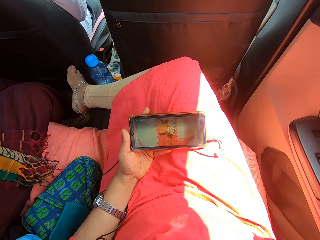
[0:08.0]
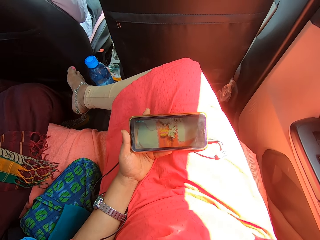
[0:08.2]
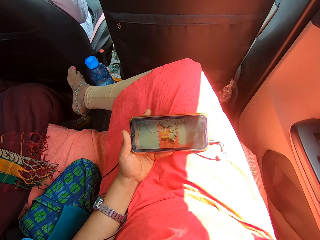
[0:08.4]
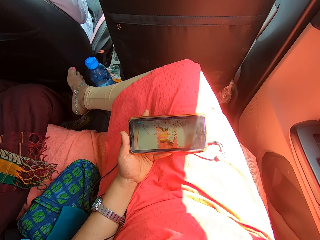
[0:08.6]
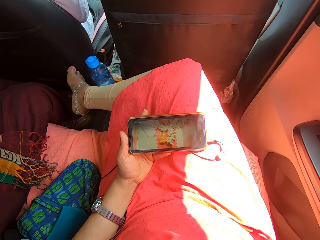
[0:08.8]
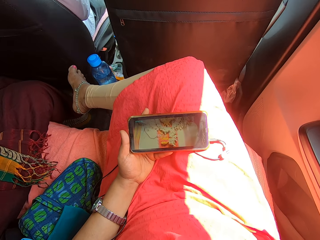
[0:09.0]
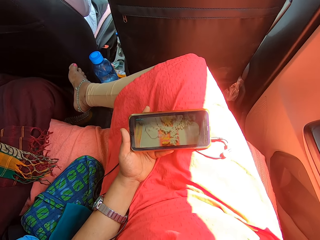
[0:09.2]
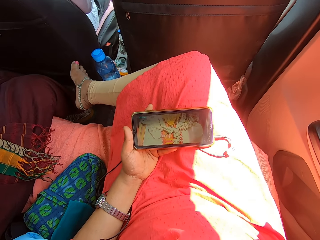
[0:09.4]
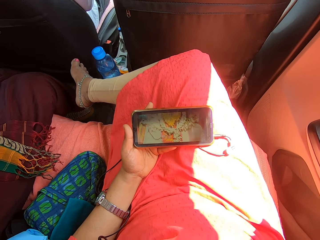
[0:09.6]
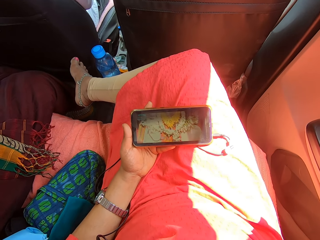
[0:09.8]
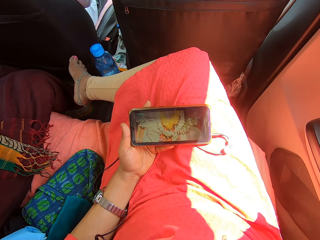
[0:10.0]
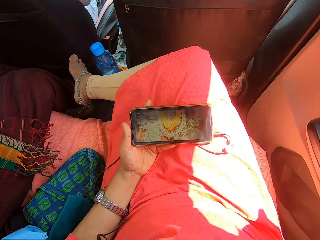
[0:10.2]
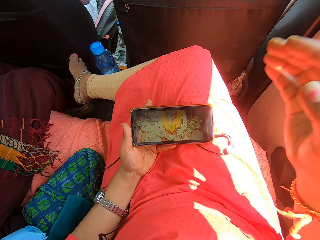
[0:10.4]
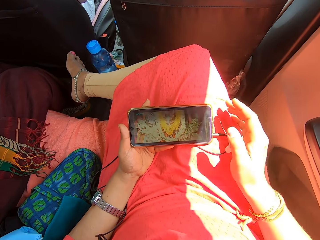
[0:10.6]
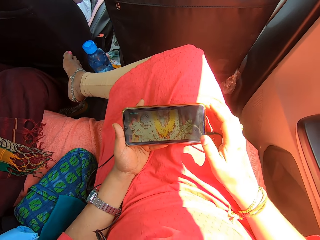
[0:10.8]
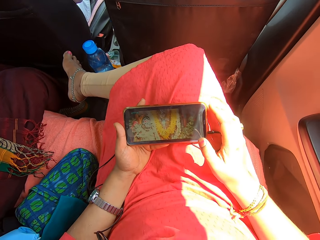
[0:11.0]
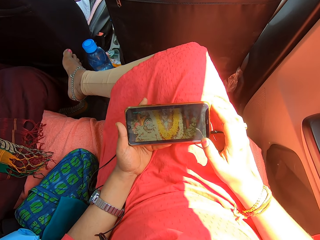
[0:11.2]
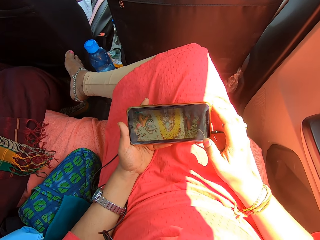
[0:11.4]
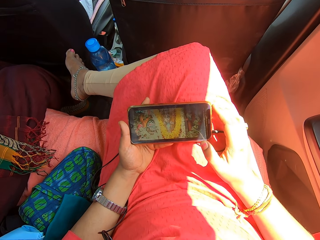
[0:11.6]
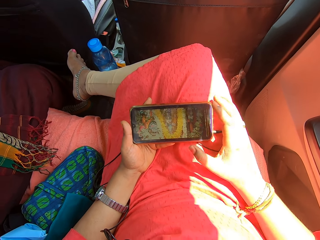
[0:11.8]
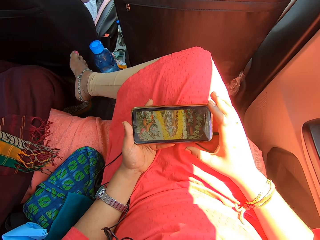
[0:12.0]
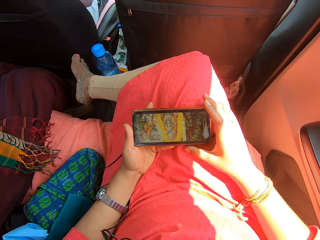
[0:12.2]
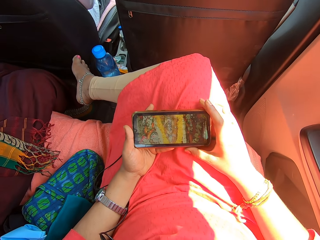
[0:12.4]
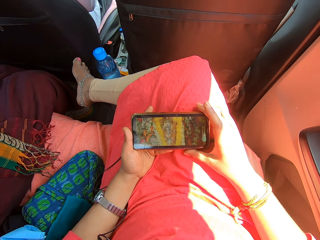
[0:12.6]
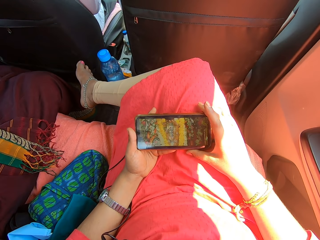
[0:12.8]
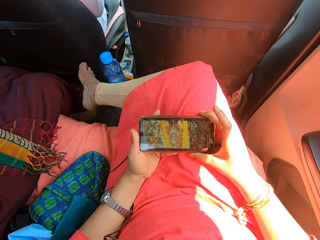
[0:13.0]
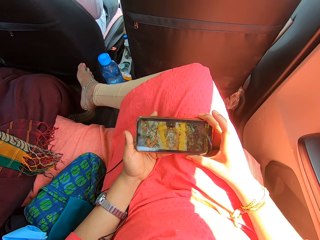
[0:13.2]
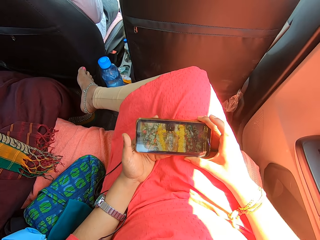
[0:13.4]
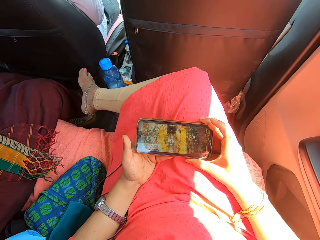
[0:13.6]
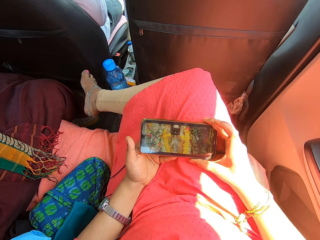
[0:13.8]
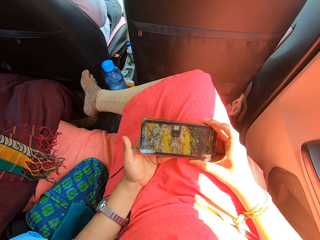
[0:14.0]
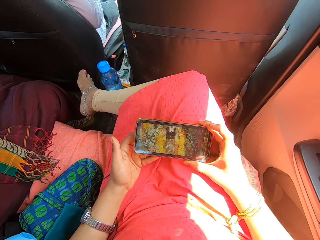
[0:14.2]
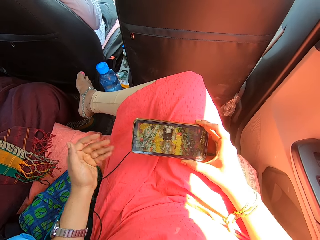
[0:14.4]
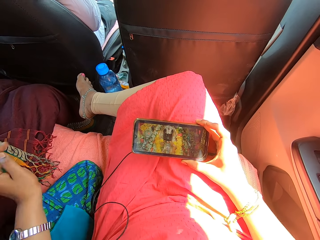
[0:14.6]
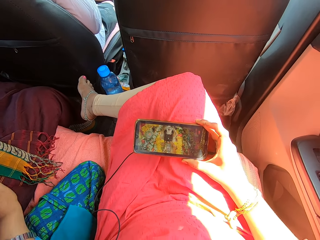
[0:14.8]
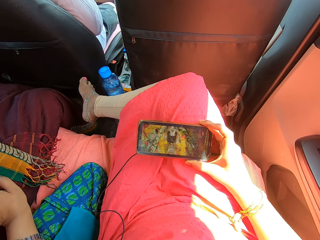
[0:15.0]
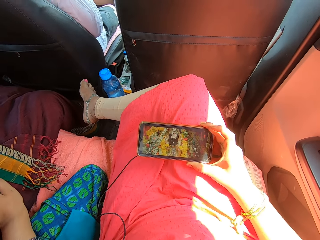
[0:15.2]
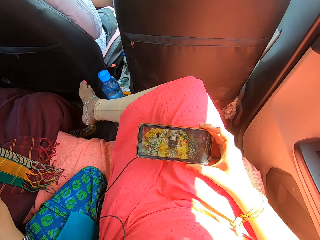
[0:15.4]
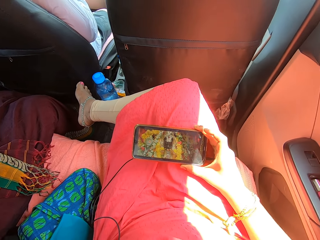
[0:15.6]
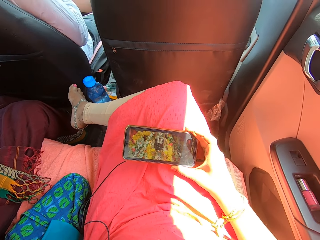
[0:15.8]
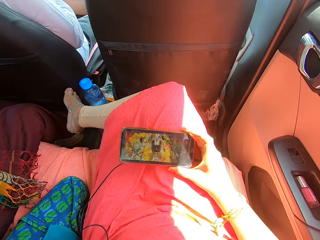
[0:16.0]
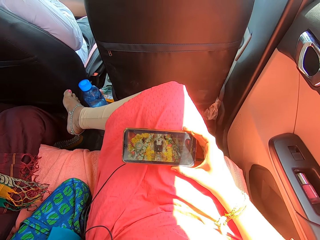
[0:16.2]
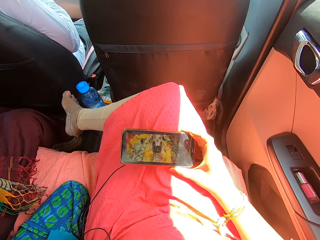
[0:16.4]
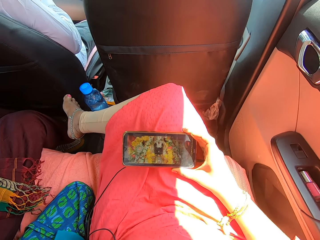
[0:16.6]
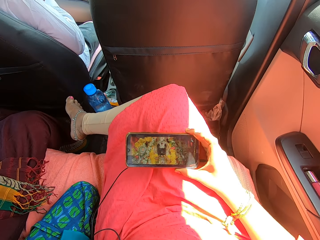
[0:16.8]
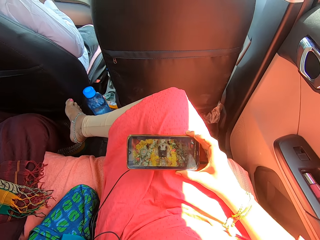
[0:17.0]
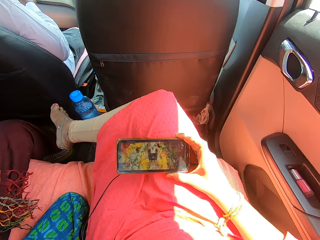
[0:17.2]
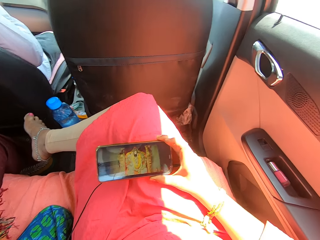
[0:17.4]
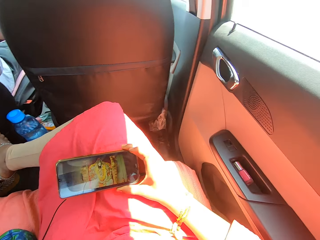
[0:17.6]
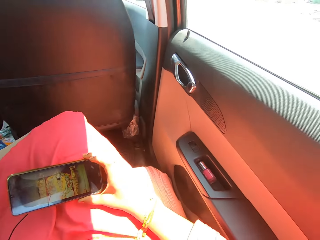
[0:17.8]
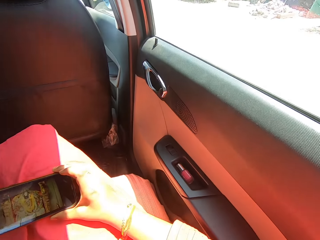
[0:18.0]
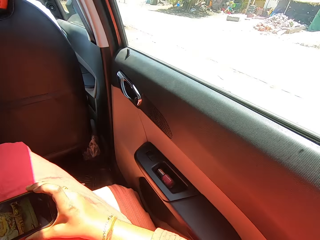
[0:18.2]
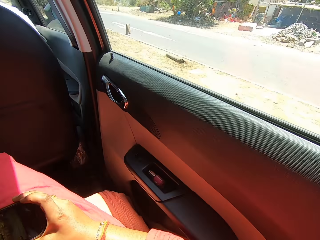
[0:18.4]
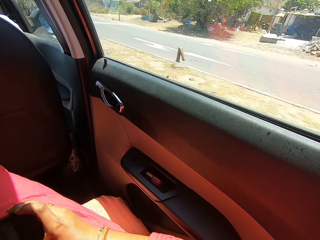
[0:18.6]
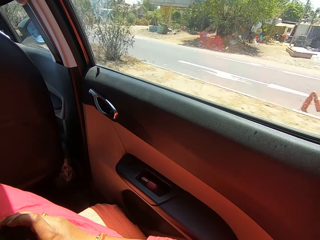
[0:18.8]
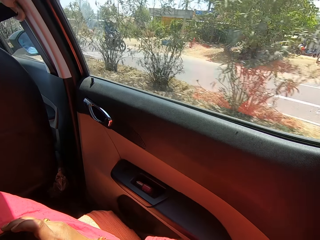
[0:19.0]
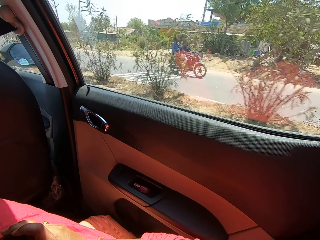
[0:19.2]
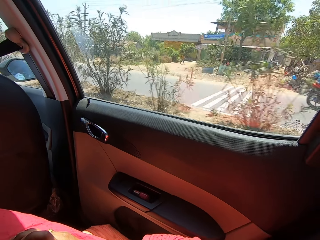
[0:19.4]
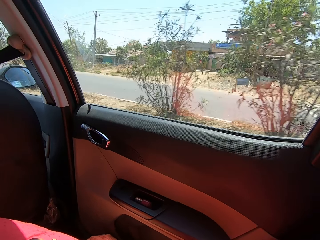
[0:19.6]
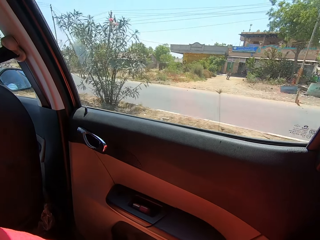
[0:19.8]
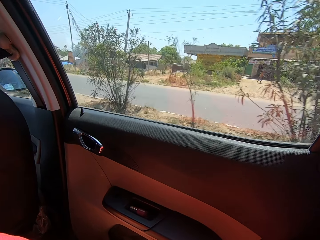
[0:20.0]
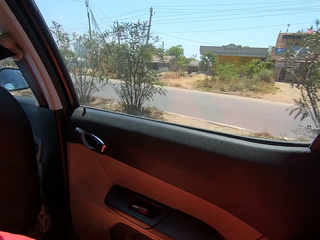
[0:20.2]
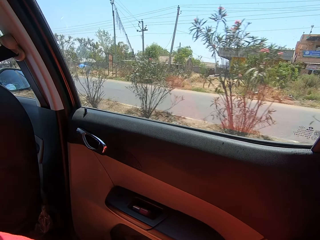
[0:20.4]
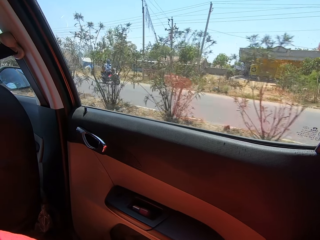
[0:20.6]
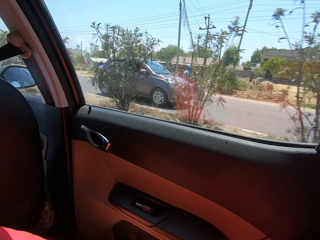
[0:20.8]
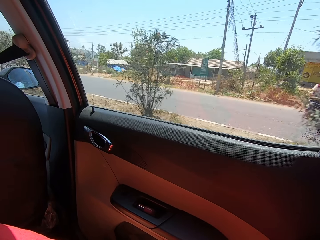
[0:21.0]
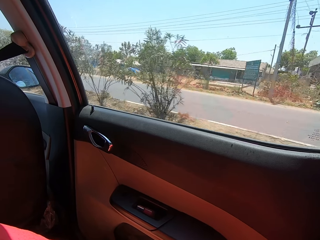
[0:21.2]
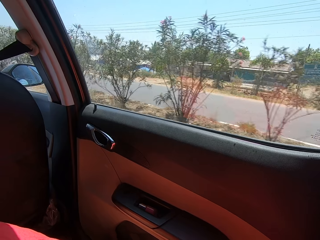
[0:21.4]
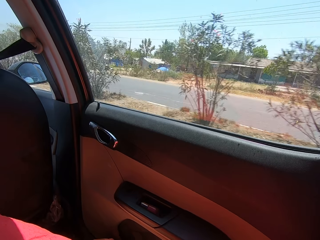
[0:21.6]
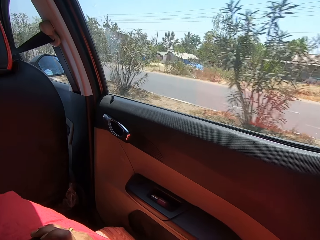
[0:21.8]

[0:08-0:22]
The camera wearer looks at the mobile phone. She drops the hand down. She holds the phone with her right hand. She looks at the mobile phone. She moves her left hand. She looks around. She looks outside the car.

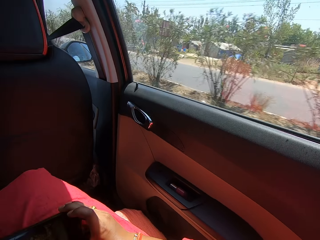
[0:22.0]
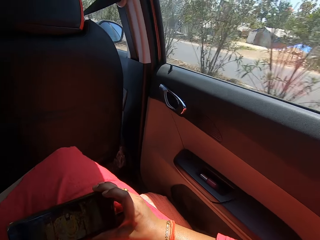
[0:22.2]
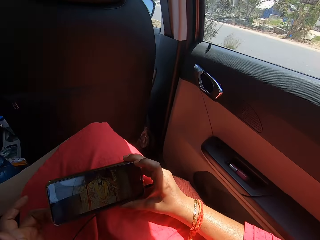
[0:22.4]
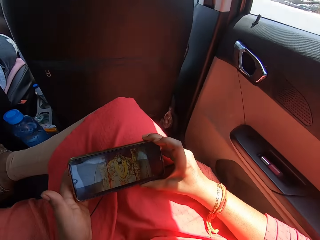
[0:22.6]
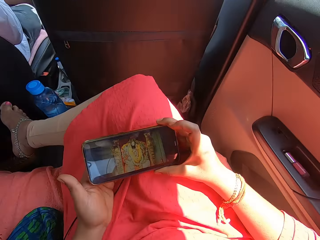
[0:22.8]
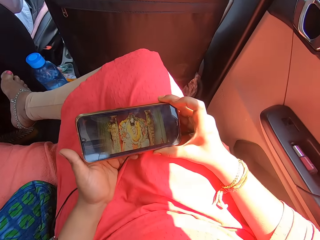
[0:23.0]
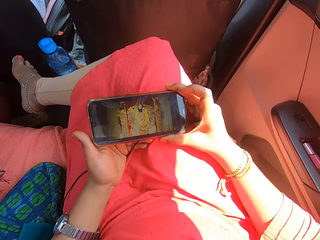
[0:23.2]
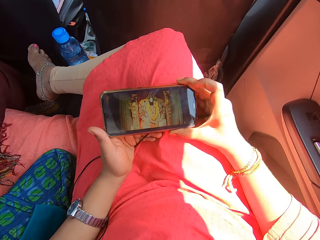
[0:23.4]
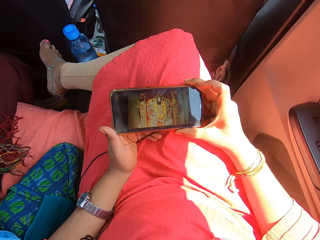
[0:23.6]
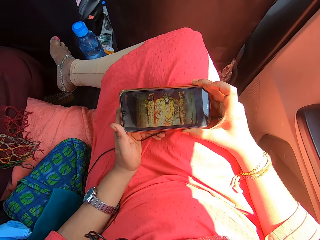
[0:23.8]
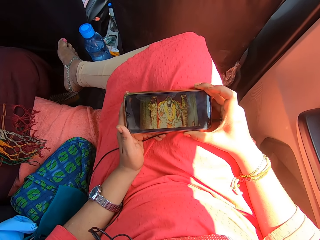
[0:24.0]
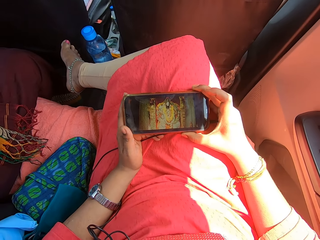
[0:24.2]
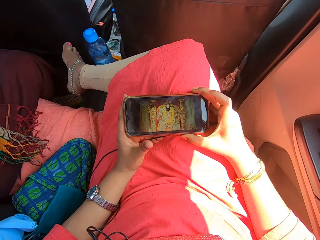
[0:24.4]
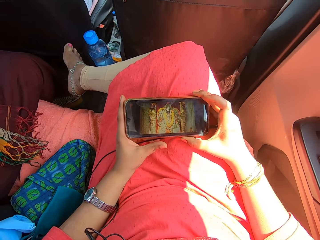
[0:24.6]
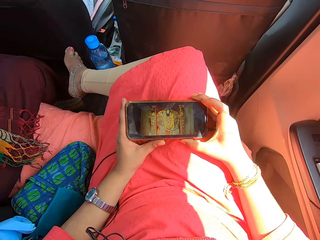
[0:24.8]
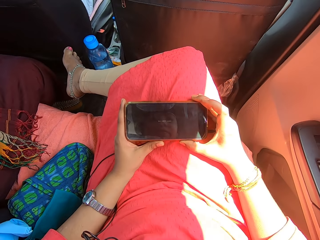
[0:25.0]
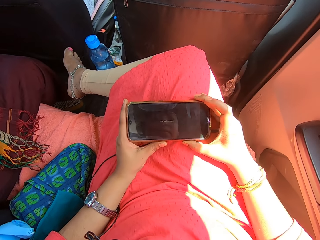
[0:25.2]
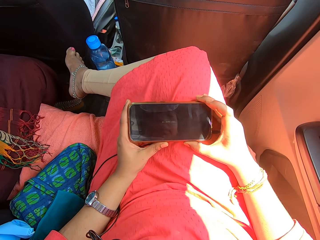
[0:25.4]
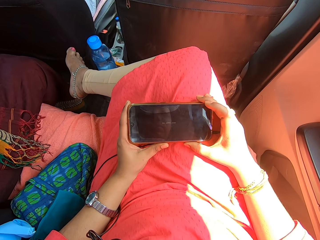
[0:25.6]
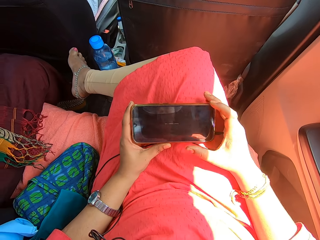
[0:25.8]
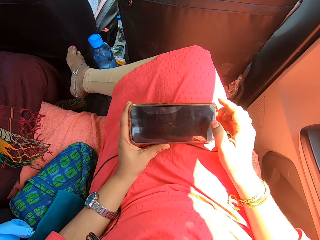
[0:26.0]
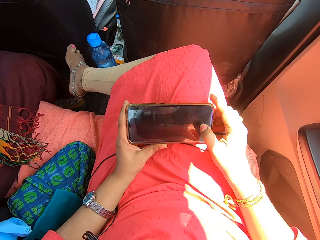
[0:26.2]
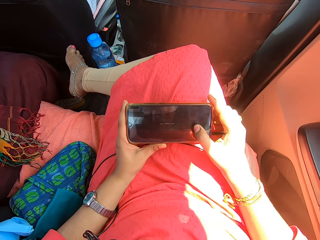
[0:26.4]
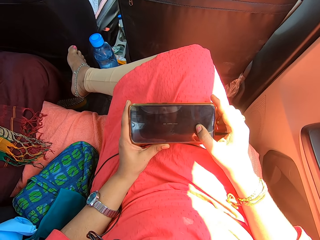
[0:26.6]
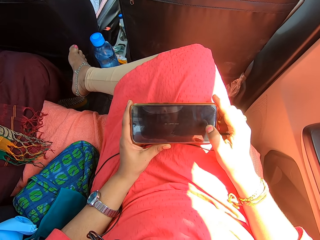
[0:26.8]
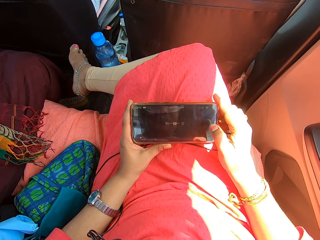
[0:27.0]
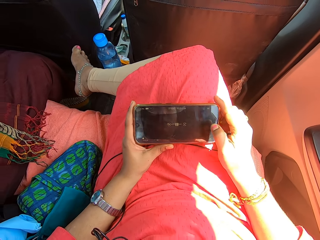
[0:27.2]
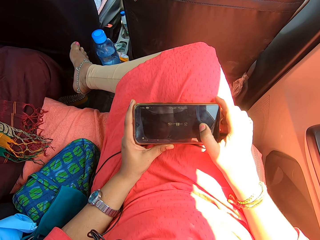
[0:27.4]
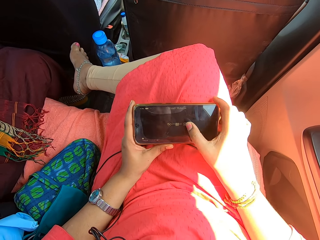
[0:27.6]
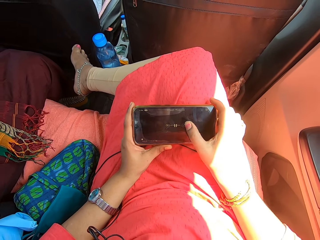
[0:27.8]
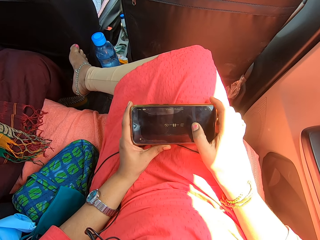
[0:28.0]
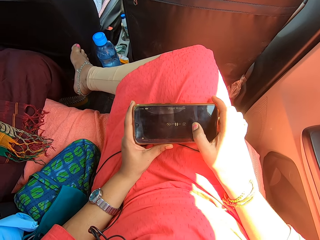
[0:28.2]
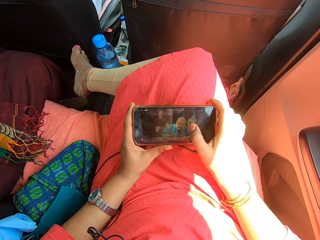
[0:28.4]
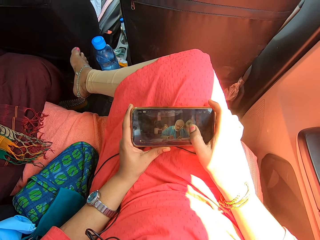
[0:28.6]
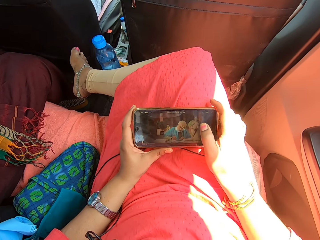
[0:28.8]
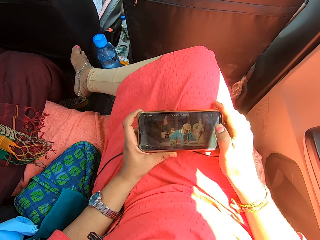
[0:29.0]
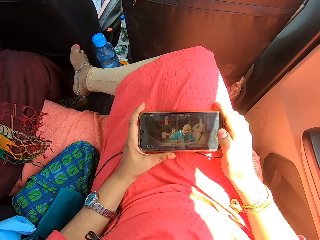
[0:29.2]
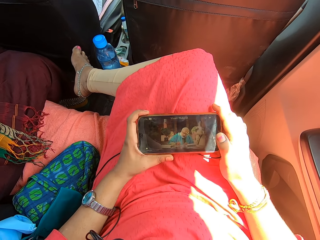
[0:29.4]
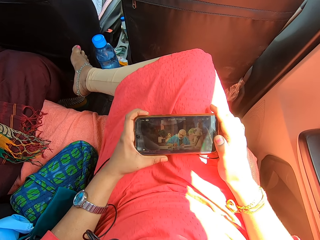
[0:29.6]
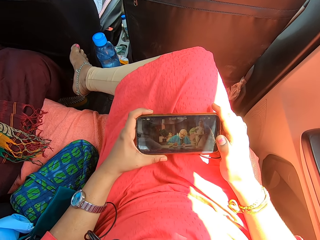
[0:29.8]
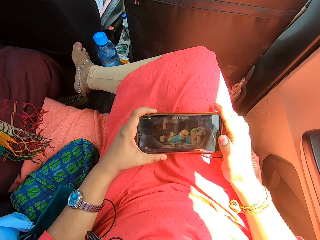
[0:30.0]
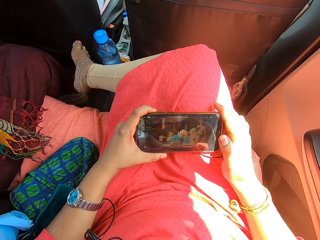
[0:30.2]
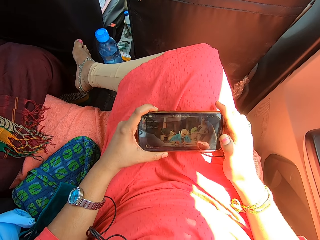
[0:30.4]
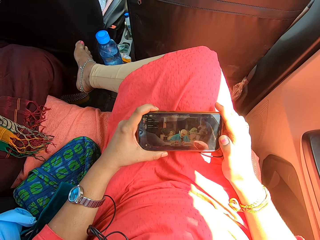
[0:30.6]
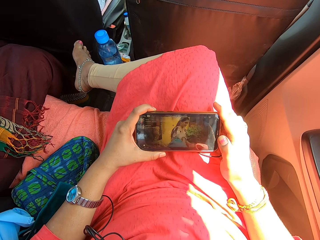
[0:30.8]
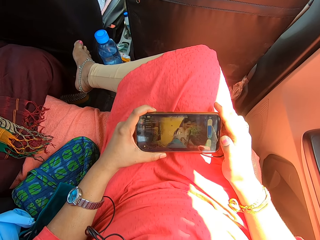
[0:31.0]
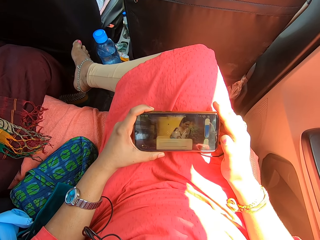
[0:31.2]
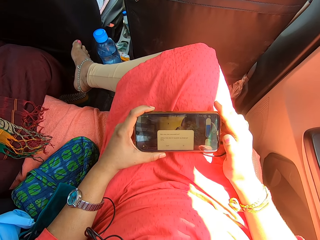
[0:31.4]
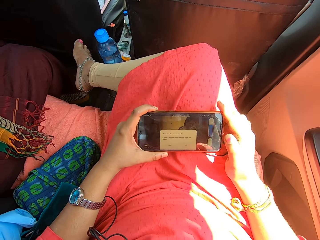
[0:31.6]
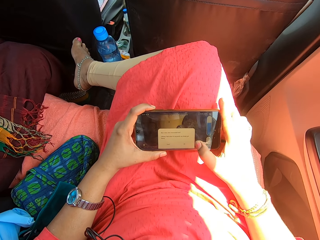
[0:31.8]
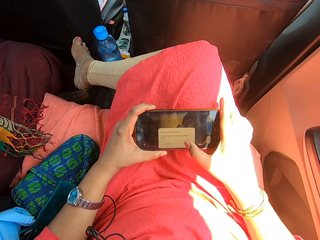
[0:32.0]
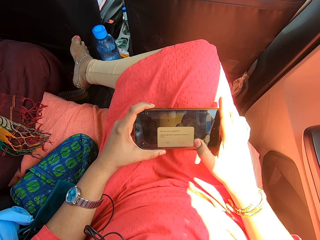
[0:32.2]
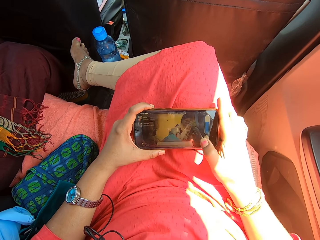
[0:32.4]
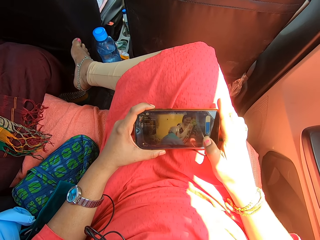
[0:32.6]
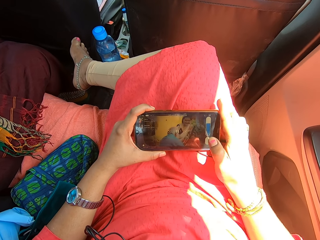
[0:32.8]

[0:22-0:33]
The camera wearer holds the mobile phone. They look at the phone. They operate the mobile phone.
